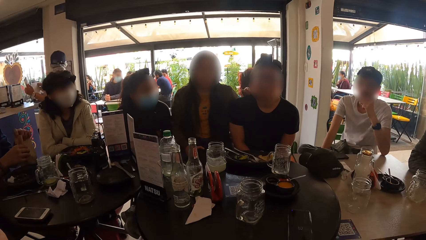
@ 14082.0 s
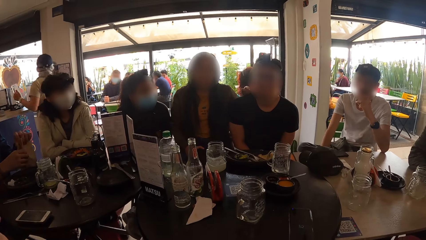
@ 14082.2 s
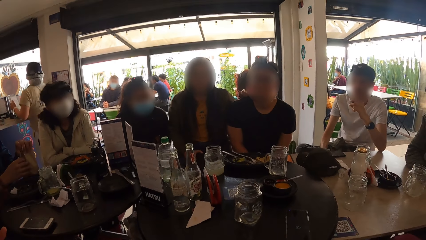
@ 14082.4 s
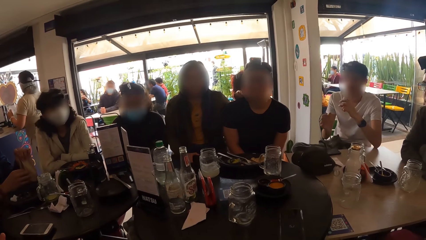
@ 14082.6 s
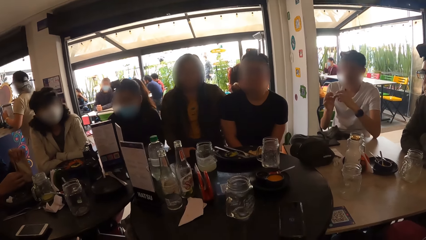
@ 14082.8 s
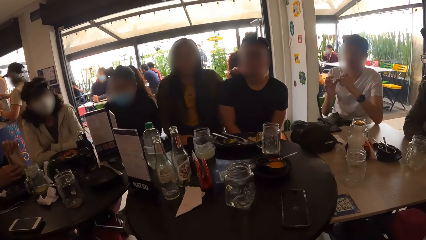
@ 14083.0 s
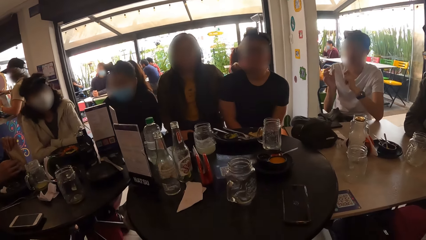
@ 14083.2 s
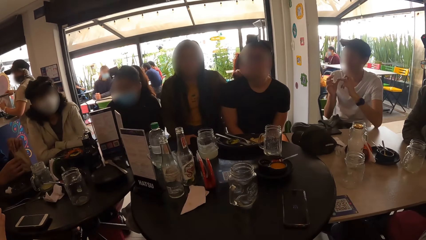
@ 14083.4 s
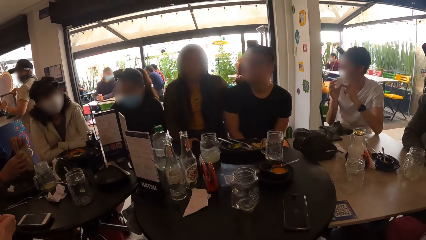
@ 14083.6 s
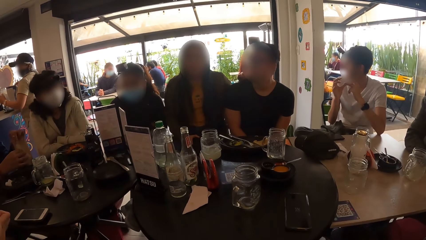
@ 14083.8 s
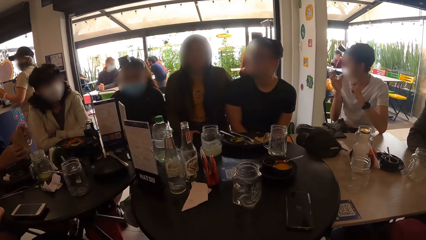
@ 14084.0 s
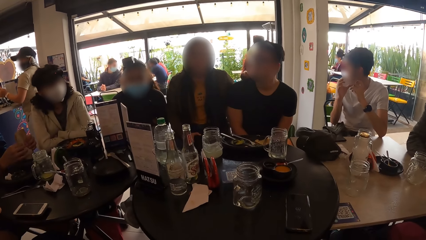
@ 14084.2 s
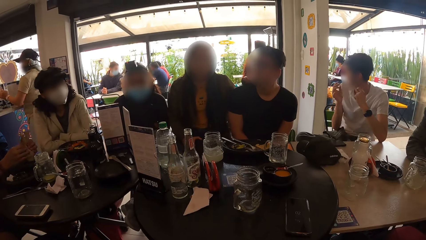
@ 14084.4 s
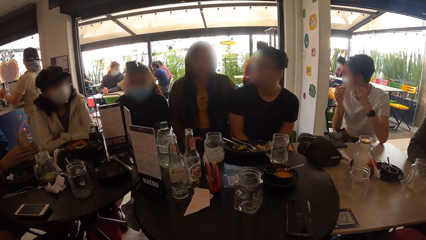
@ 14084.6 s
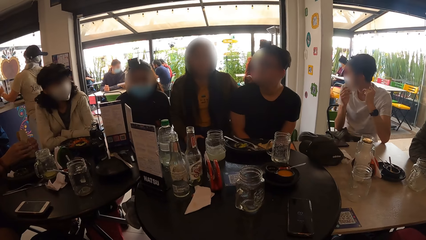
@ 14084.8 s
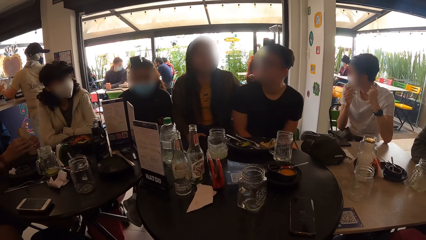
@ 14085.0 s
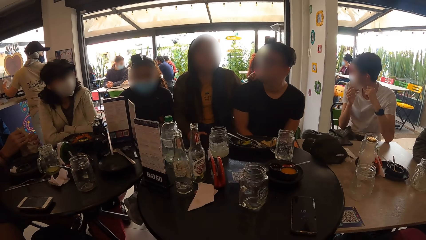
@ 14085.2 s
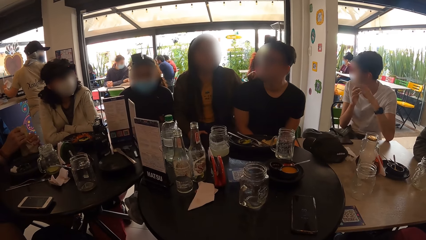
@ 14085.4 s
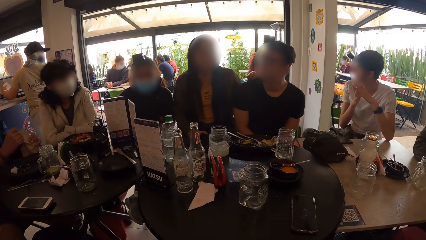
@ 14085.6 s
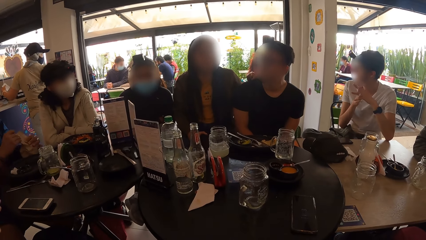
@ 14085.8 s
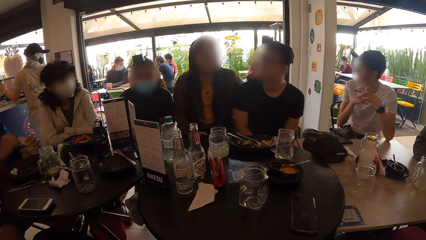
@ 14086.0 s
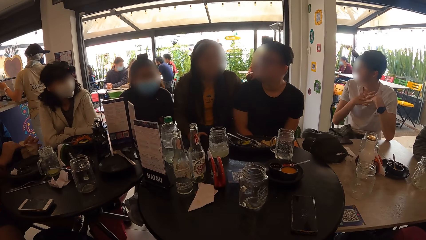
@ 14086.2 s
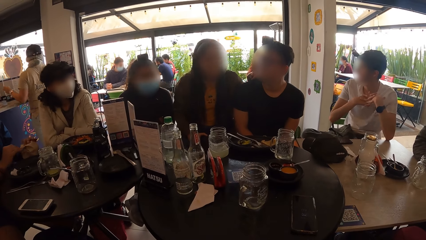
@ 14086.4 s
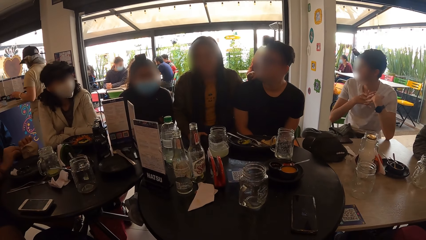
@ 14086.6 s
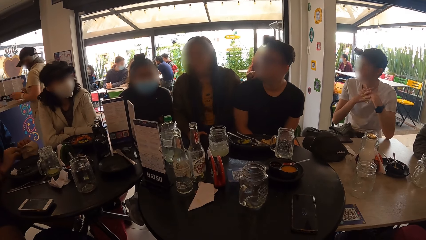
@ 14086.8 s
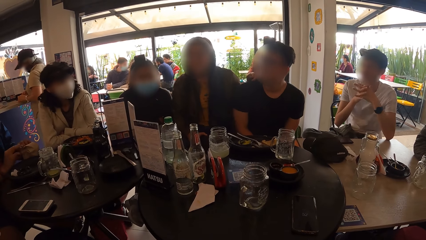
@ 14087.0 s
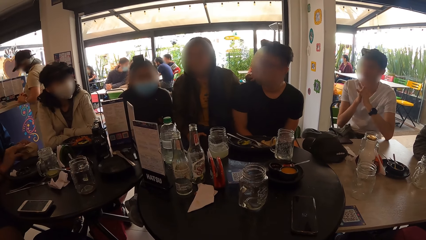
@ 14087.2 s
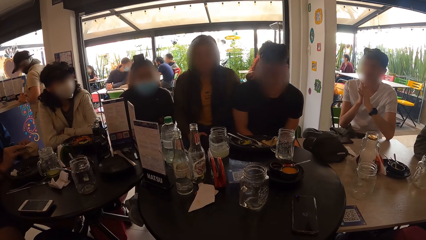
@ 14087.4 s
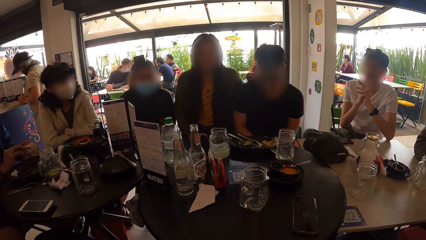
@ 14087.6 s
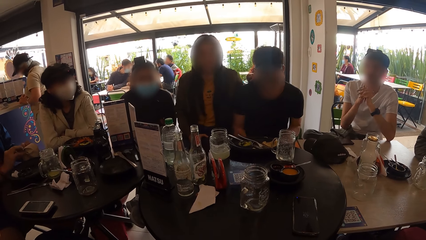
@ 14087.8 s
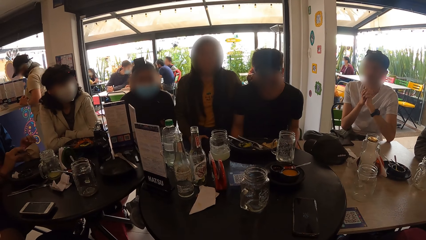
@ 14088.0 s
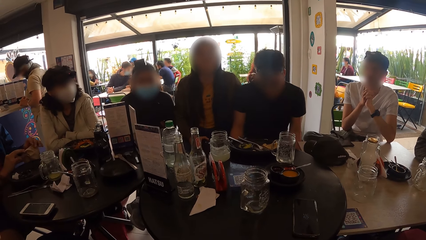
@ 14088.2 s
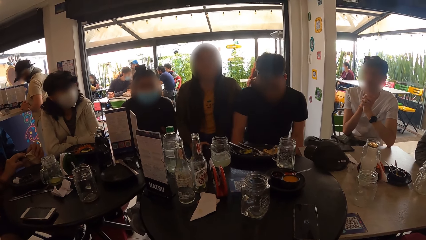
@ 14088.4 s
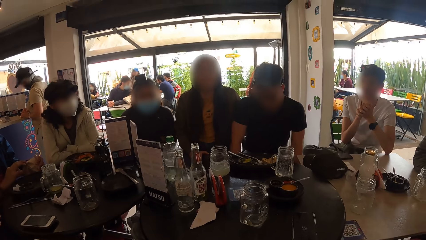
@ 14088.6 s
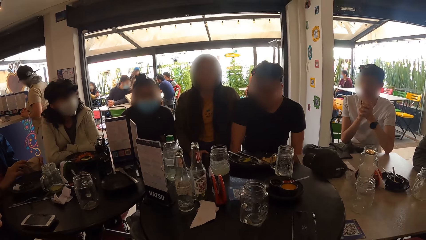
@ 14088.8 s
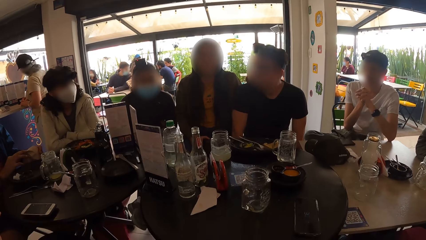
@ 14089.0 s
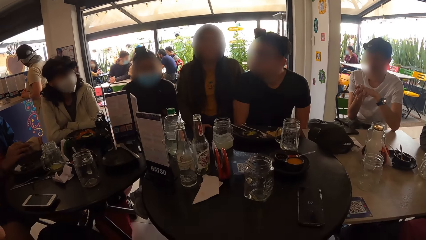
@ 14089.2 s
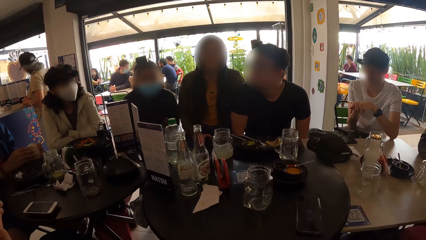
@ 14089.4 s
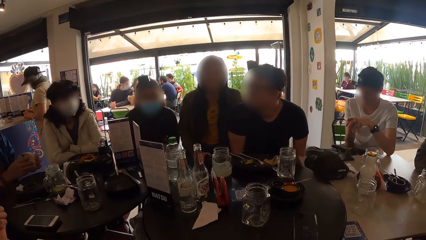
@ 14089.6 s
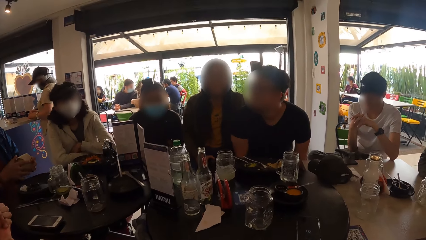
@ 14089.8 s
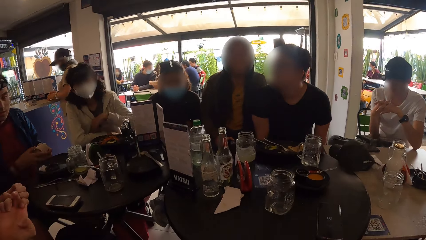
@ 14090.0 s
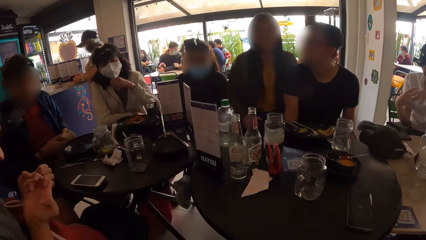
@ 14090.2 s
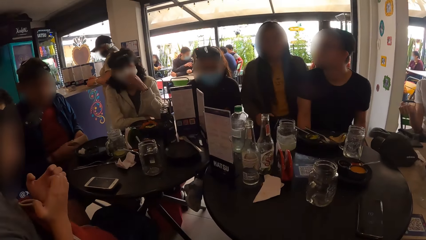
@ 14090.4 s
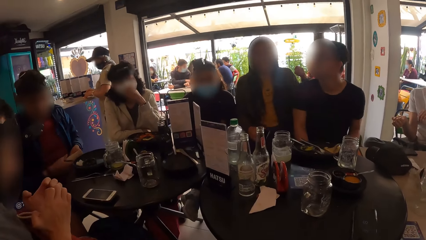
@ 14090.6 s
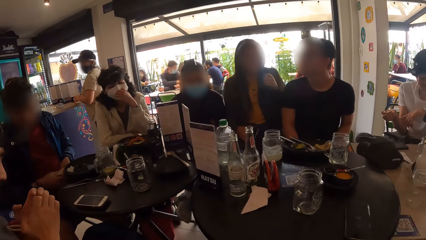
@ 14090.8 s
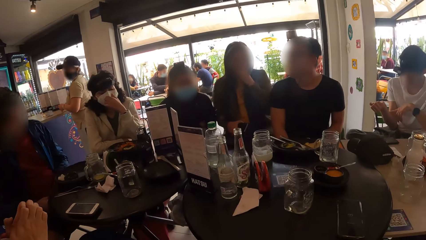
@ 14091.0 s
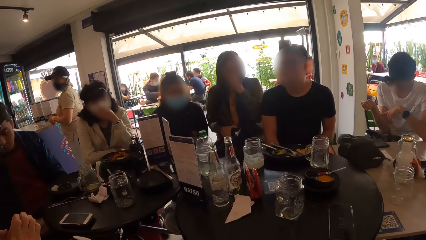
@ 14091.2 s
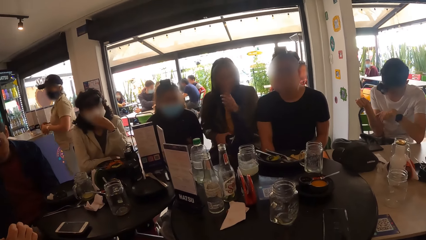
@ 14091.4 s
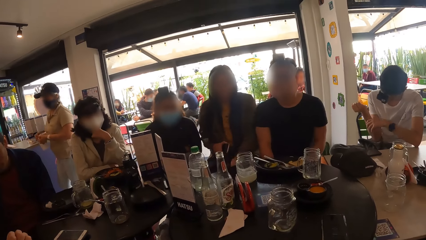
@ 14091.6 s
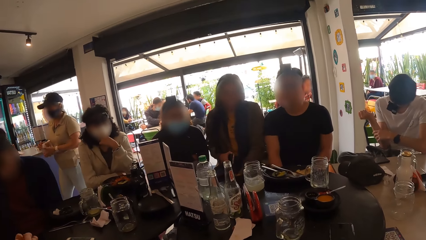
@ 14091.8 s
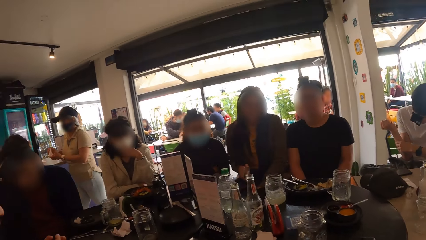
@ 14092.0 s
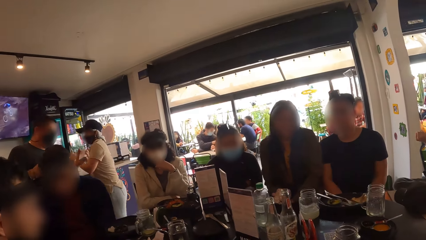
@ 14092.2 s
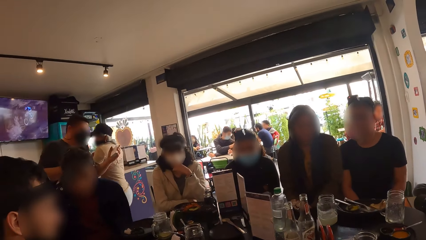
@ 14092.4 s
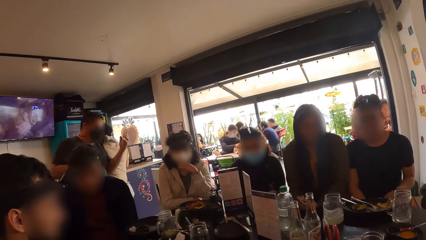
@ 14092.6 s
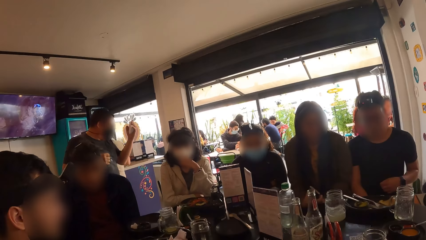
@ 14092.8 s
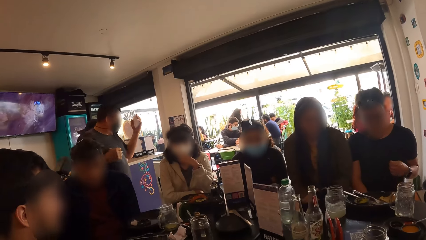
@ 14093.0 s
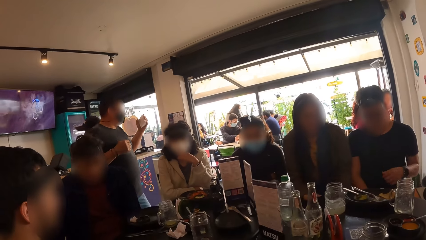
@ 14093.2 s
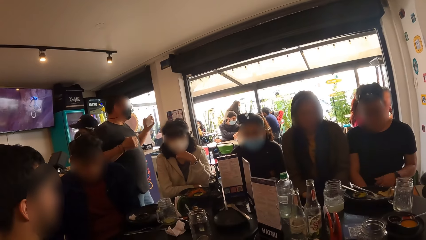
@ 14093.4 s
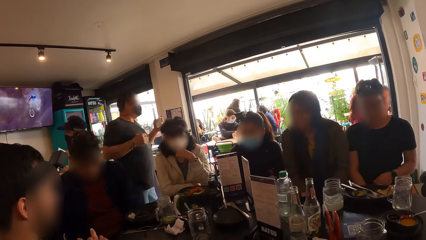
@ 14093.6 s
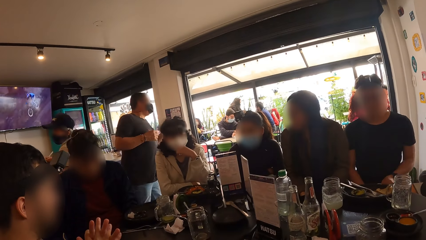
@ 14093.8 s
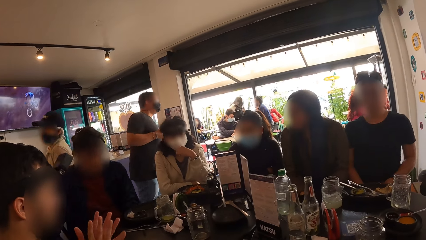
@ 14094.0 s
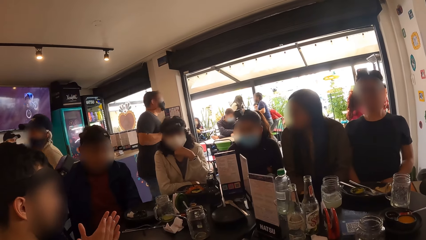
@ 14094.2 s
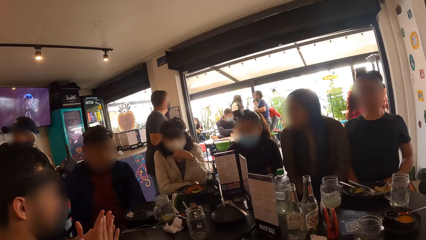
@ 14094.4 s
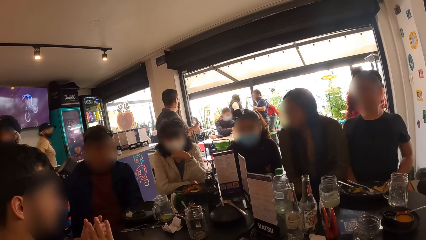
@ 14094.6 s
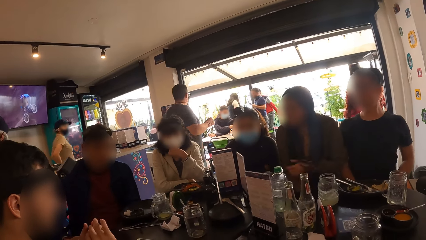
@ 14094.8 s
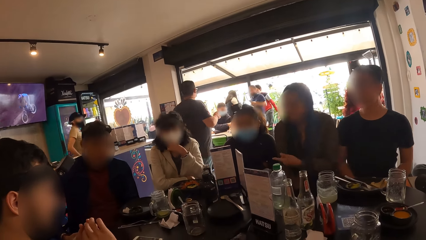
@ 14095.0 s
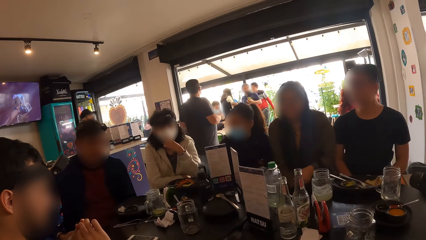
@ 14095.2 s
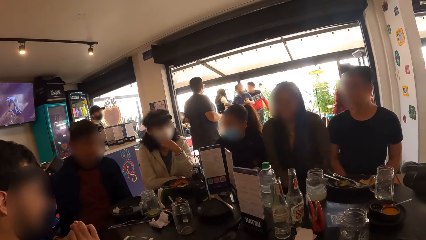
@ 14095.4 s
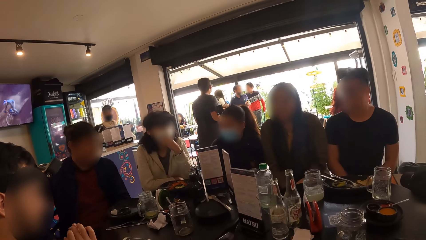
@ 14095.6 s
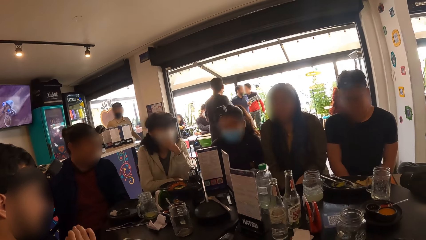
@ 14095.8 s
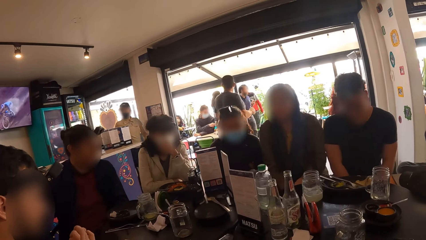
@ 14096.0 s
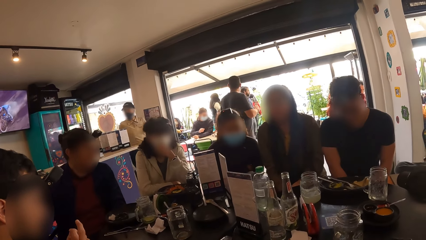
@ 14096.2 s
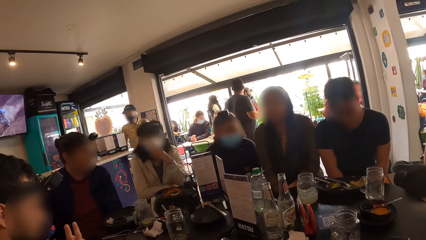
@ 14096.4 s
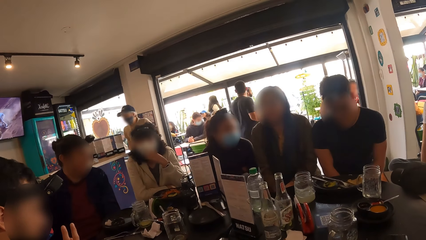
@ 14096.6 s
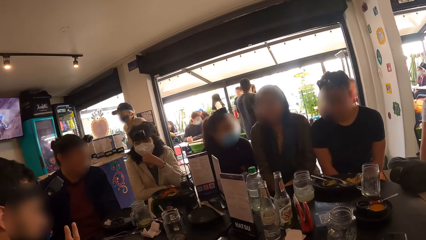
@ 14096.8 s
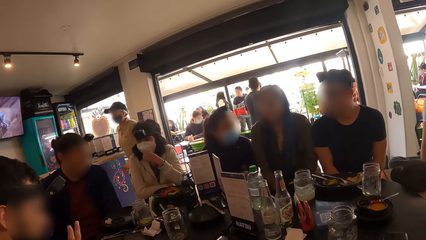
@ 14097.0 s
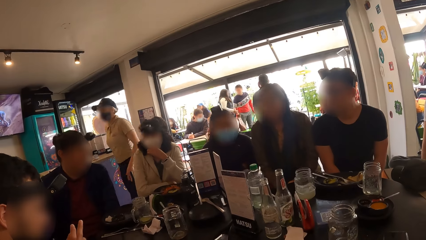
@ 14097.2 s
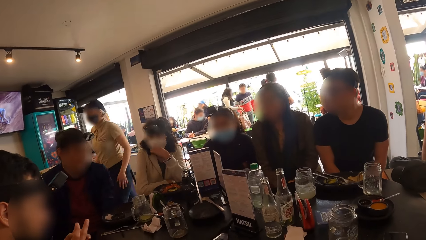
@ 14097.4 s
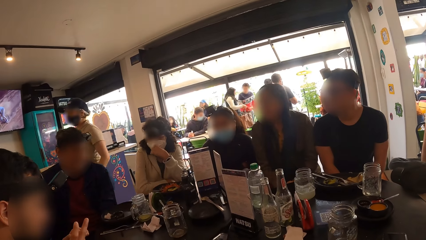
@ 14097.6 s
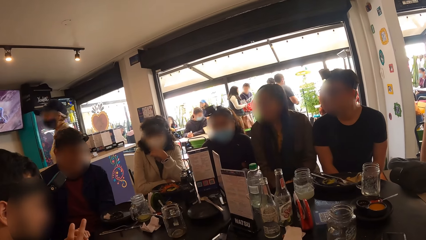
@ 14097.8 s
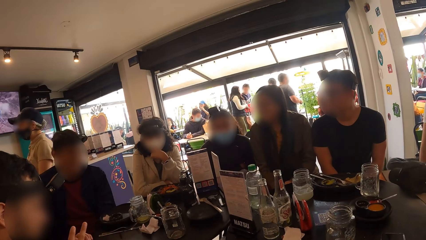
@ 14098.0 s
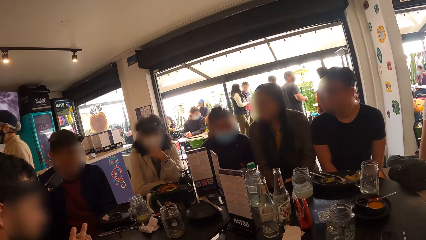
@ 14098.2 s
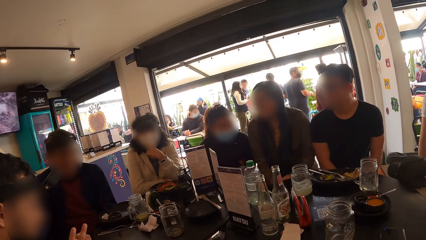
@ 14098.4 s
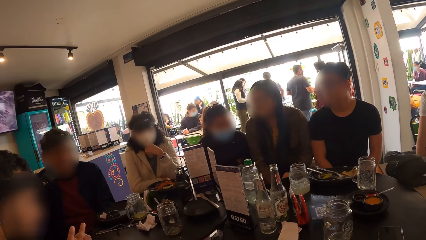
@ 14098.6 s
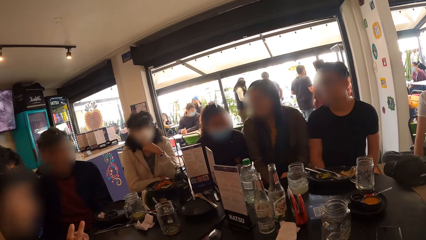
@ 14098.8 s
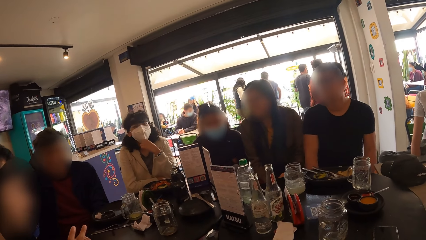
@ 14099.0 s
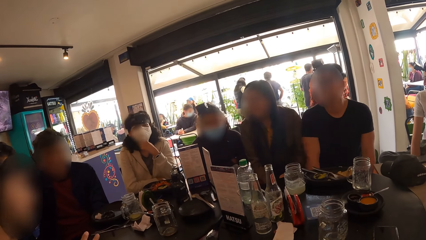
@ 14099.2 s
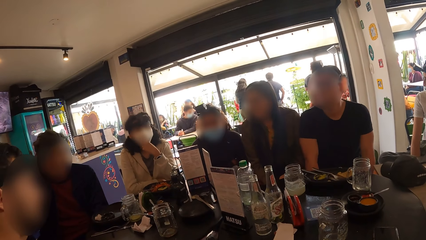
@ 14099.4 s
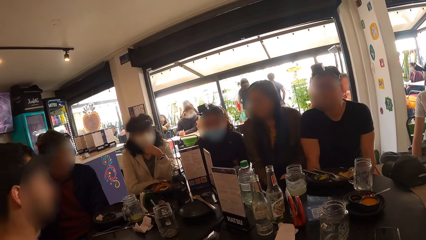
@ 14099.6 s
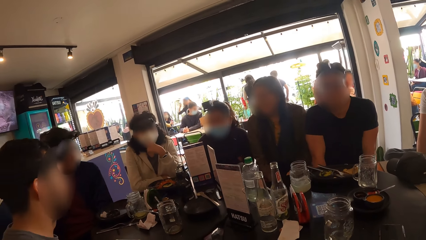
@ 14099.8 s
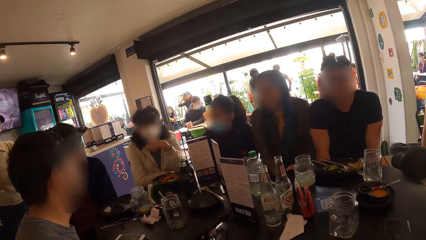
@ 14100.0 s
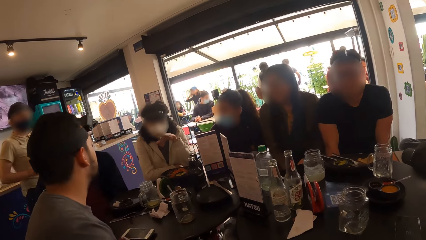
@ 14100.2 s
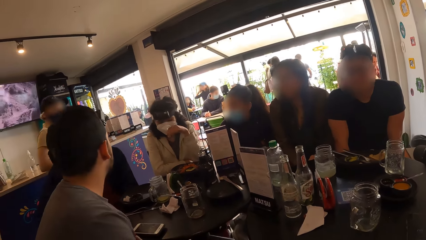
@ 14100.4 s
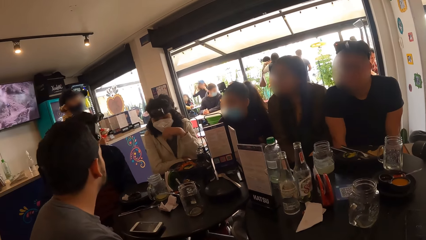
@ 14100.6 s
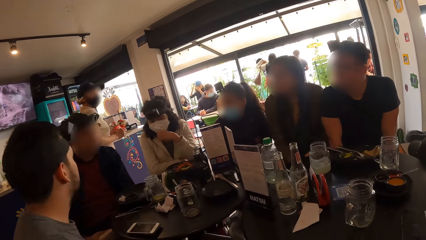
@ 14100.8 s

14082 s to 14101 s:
The man fidgets both hands. Another man picks up the paper bag from the table with both hands. The woman adjusts her nose mask with her left hand. Another woman sneezes into her left hand. Another man adjusts his top with his left hand. The other woman gestures with her left hand.
